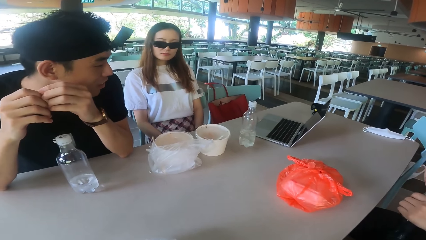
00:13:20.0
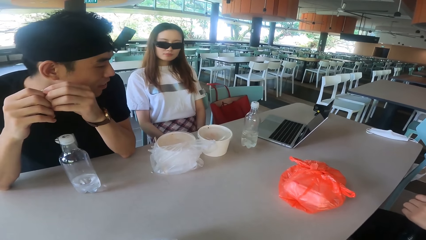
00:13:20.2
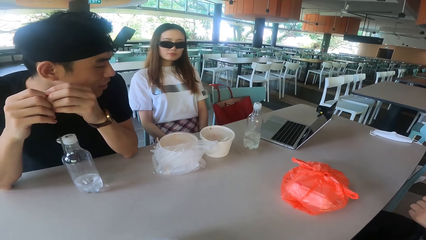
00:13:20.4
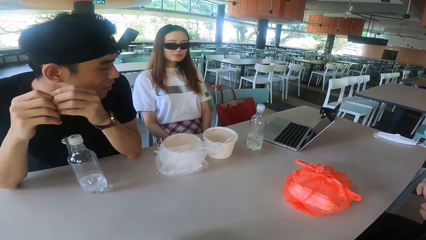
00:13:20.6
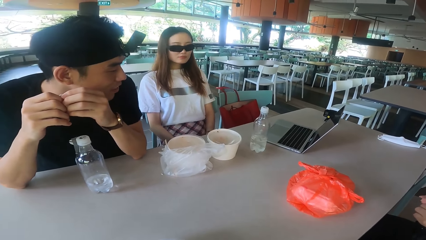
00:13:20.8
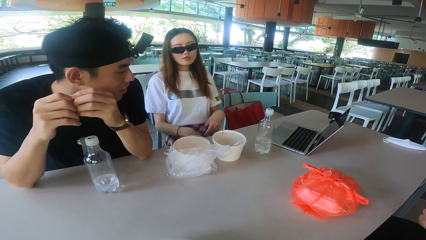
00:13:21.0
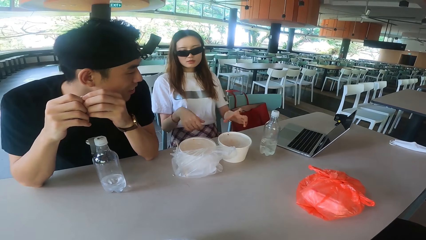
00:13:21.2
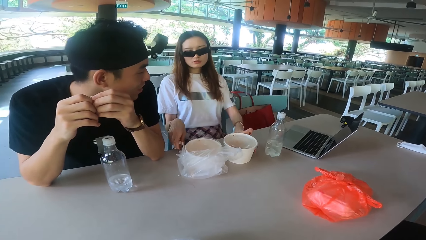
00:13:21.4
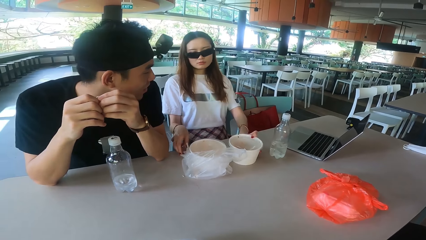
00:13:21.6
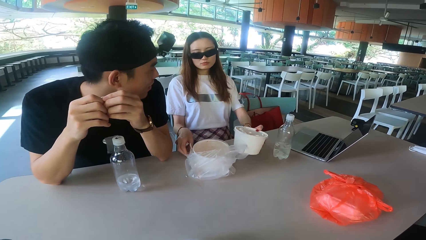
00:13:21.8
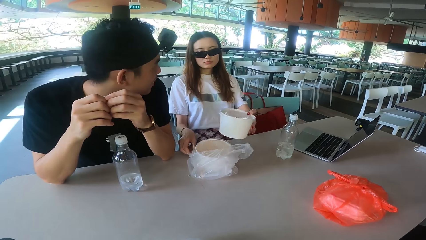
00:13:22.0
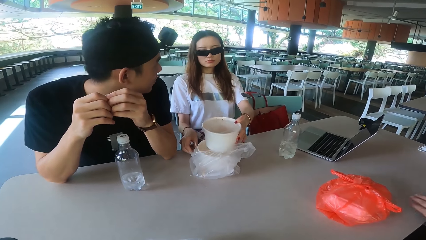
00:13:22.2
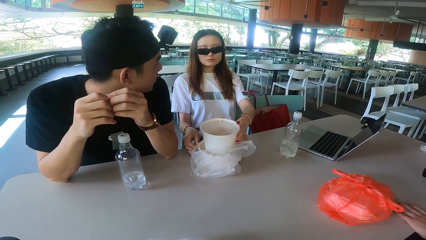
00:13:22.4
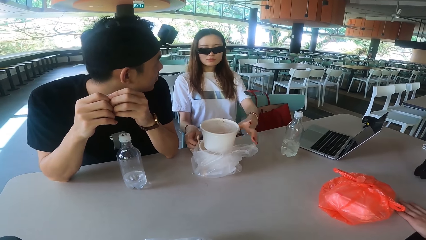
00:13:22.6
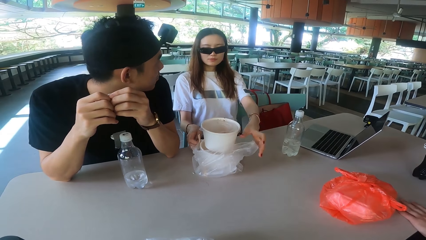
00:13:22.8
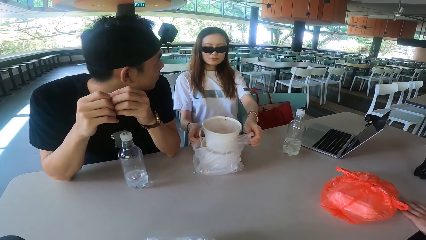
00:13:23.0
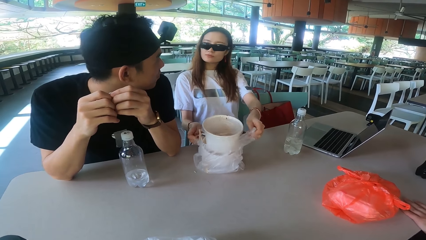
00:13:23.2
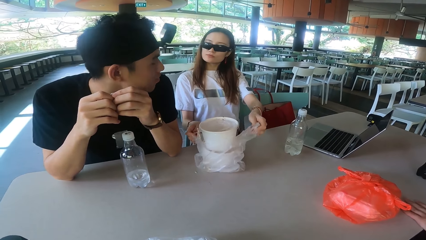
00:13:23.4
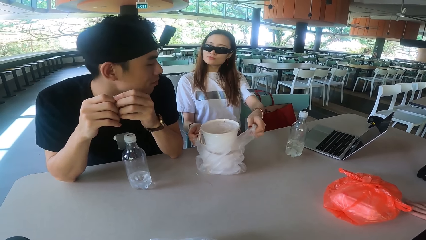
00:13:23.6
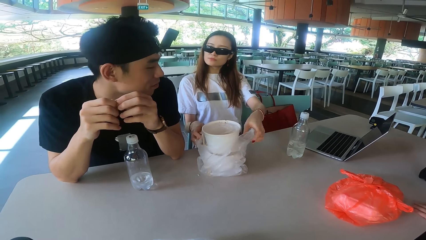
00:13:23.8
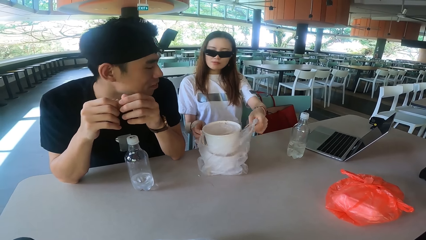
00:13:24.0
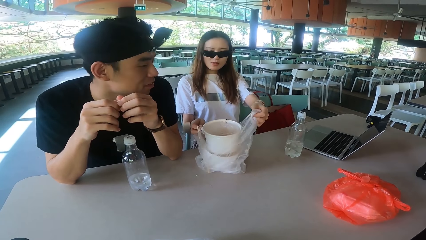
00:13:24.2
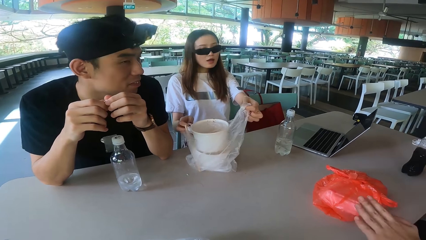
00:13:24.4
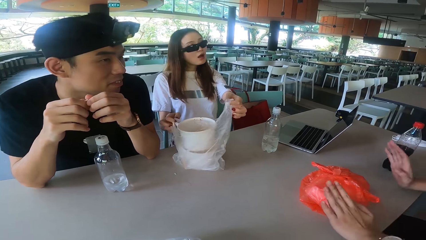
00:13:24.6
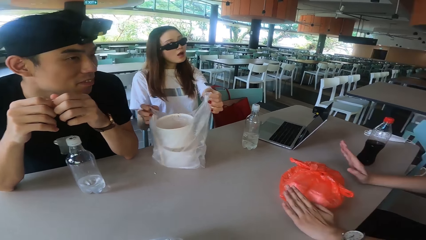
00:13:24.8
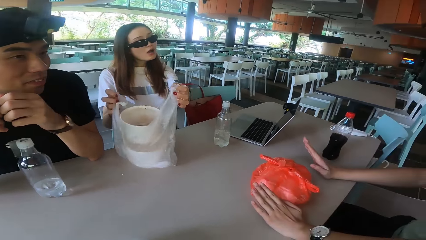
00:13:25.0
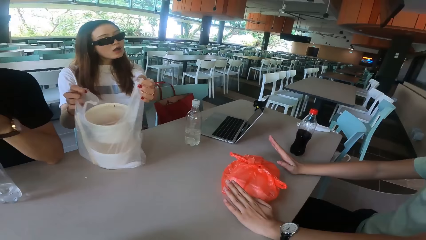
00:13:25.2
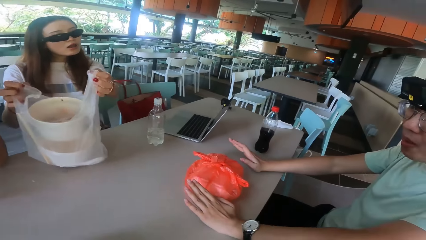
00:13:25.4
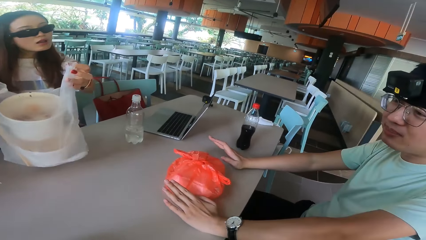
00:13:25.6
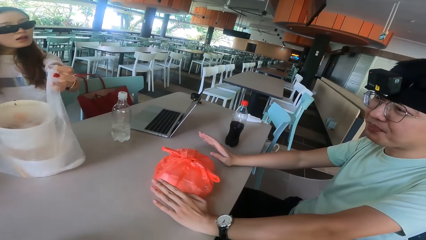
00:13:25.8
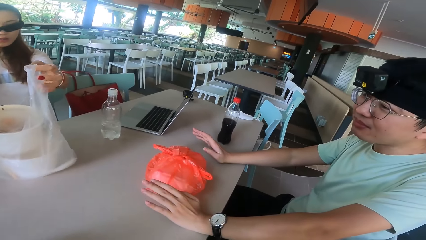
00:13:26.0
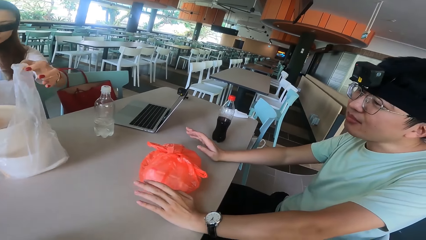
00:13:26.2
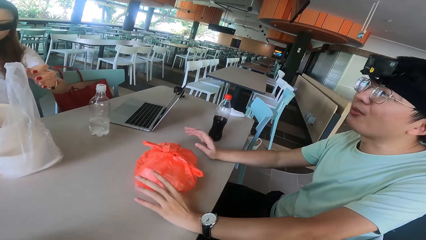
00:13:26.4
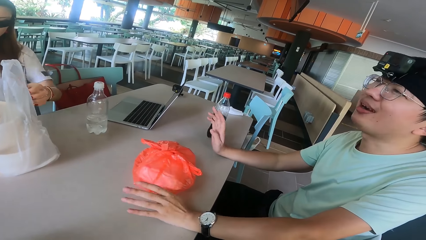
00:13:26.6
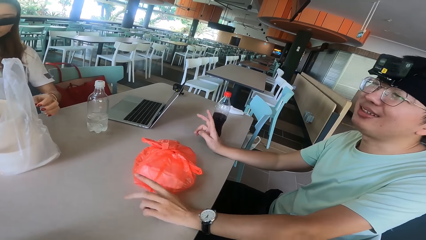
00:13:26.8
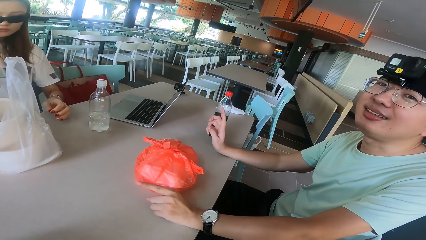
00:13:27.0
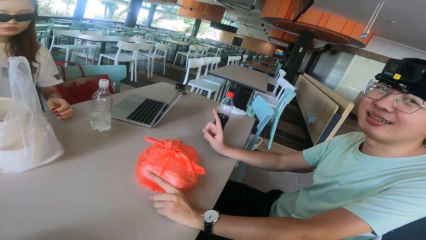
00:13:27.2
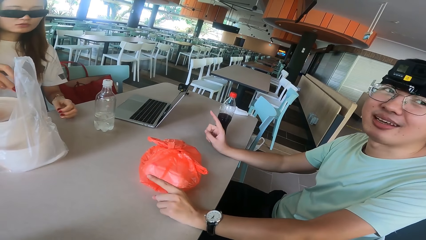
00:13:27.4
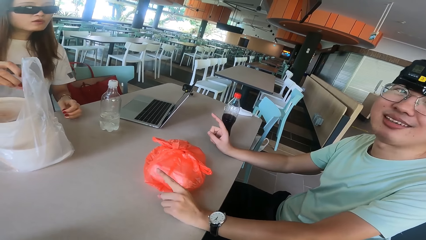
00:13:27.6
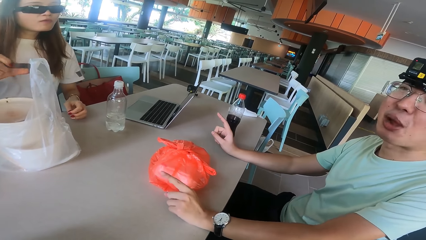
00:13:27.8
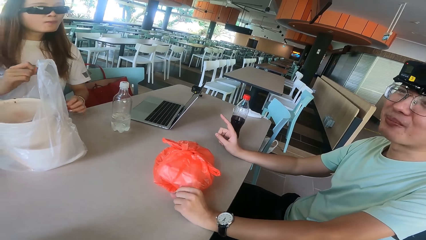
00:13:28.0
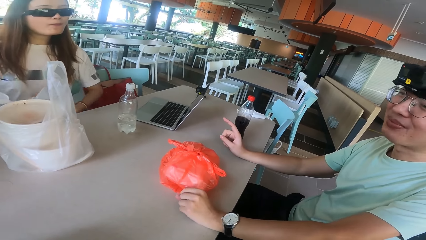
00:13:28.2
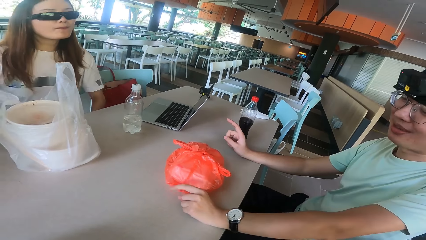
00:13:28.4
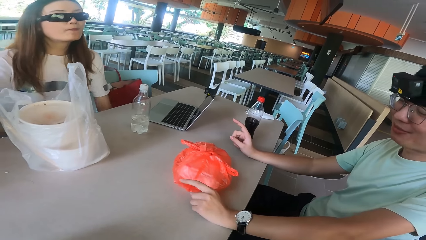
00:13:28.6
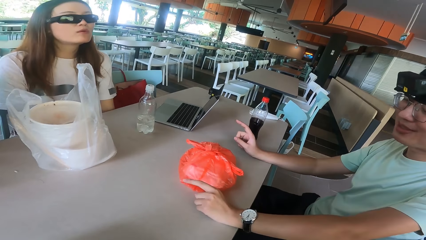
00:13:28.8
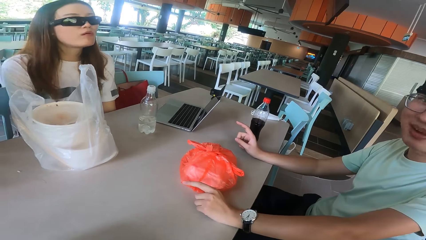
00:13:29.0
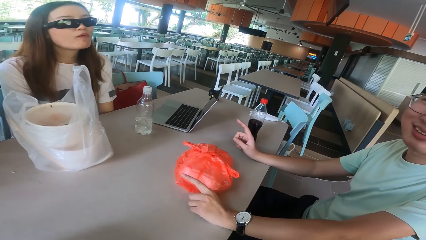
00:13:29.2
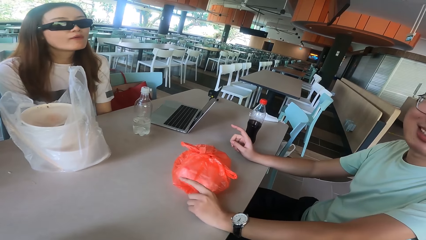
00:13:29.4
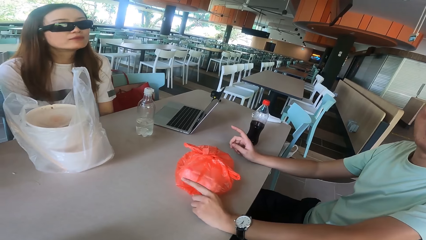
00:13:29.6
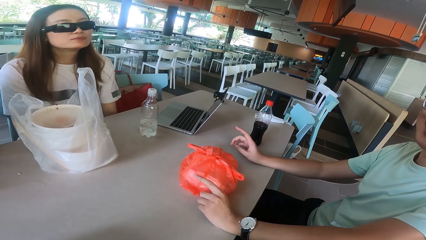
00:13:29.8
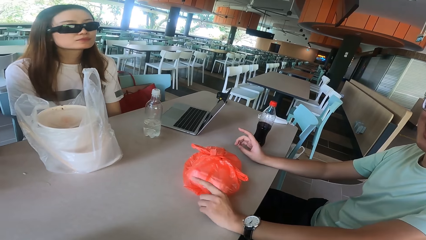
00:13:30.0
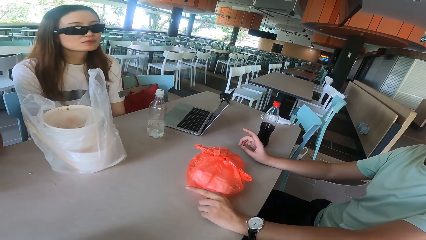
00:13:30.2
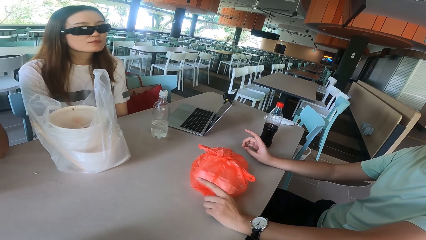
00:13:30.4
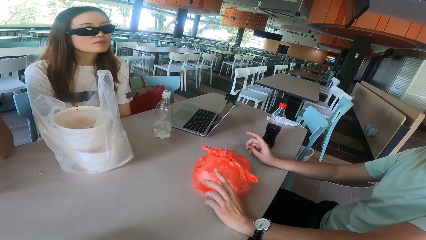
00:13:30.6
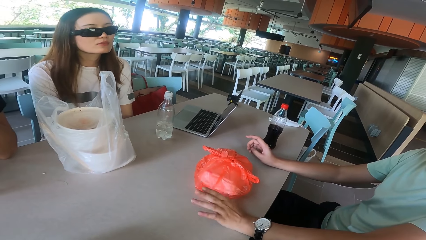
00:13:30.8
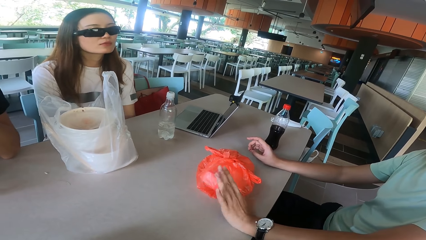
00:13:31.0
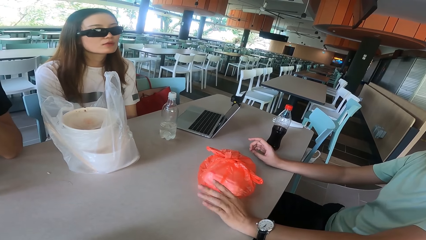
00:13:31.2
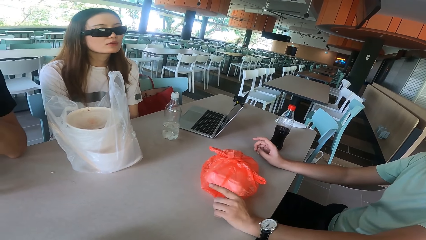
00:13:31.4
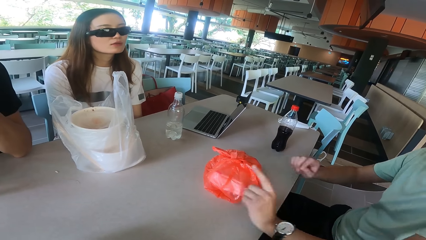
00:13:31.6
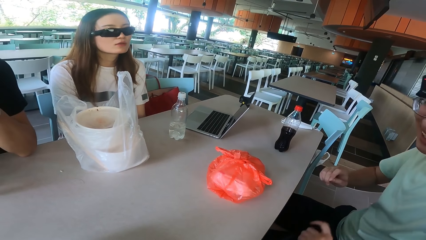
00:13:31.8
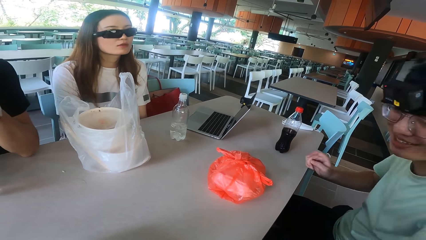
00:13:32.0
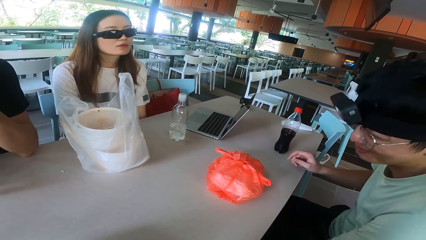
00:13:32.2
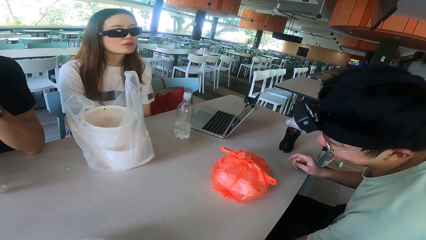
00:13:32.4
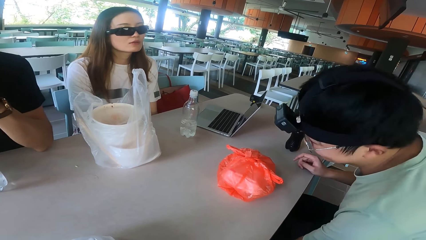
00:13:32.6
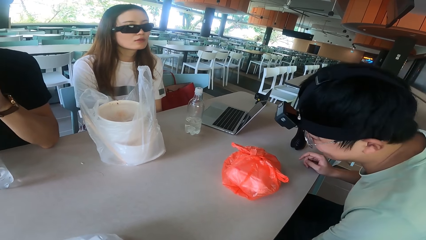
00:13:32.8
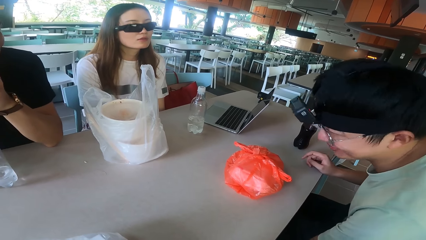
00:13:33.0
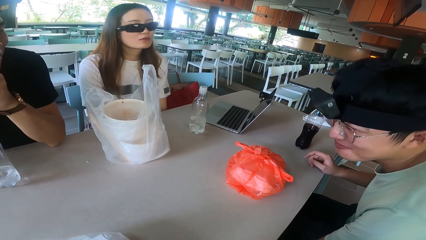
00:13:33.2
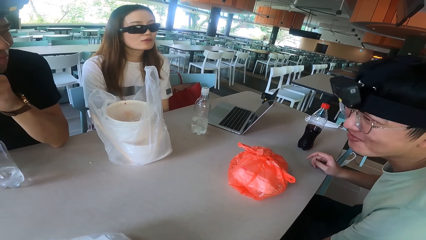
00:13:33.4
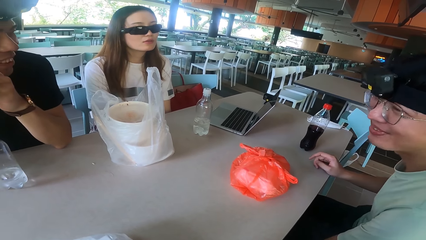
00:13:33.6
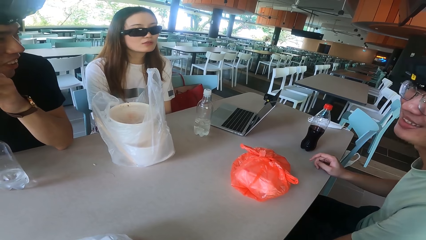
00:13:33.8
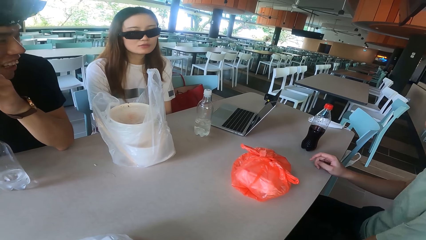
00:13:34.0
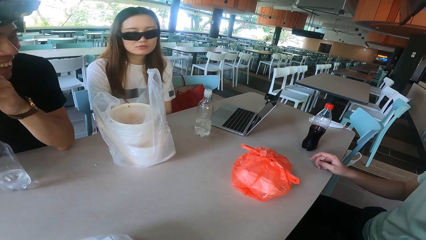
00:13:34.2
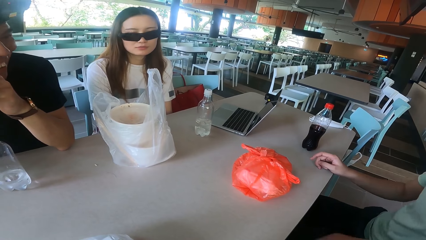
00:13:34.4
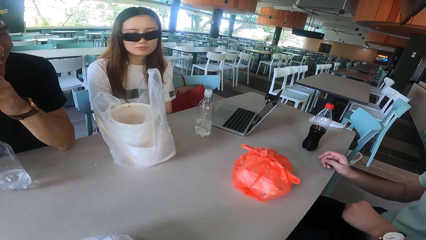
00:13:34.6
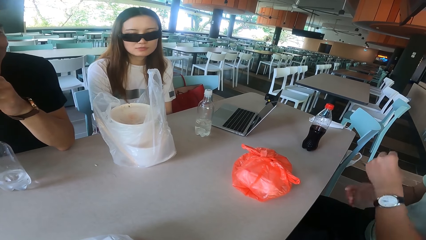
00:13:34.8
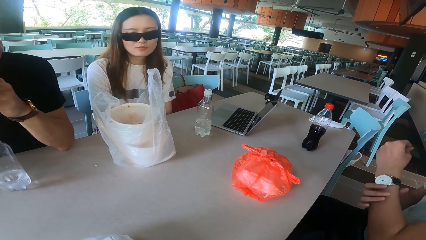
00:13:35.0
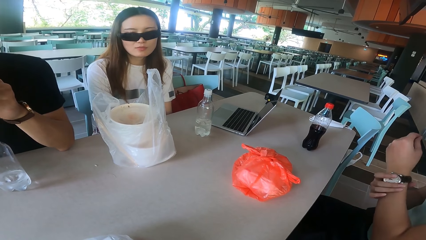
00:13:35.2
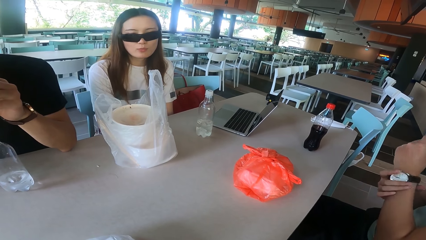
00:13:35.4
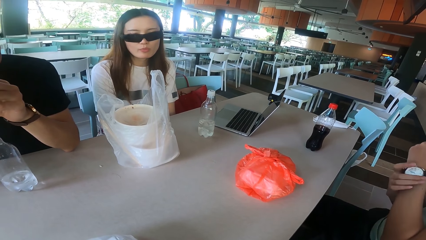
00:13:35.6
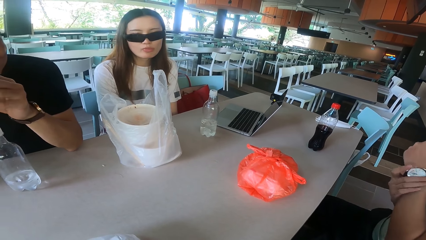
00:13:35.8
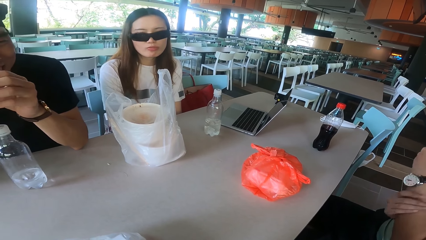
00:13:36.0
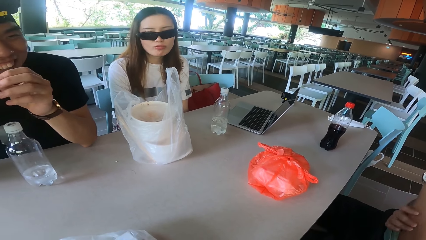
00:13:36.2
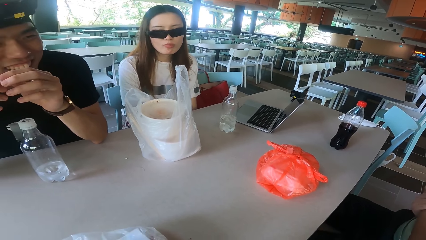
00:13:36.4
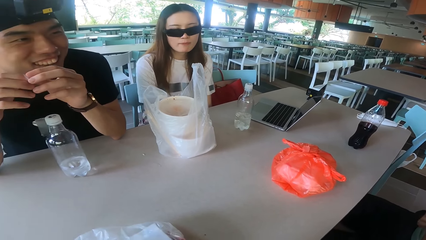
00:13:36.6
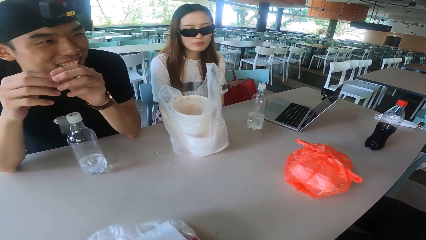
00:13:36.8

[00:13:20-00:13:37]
A man closes the bottle. Another man talks. A woman picks the bowls. The woman carries the bowl in a polythene bag. The first man talks and moves the hands. The first man talks. The other man talks to the others on the table.
